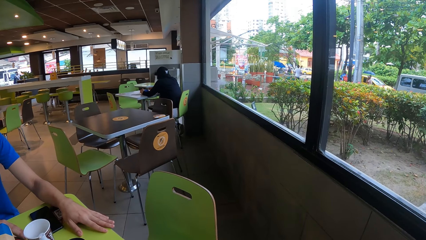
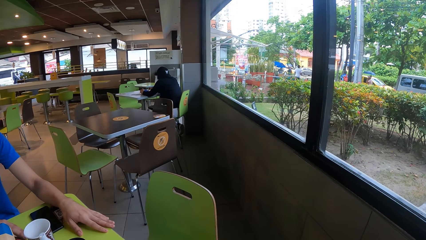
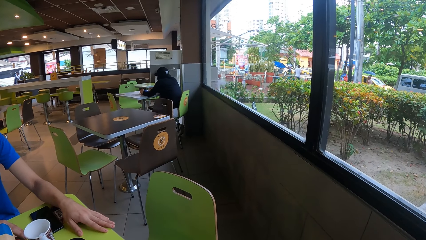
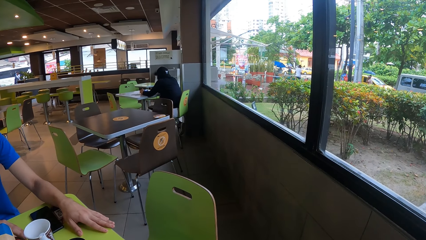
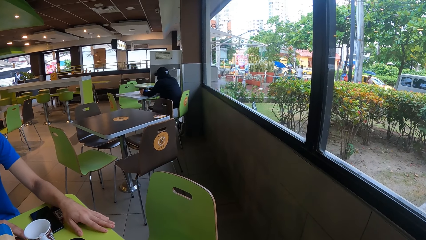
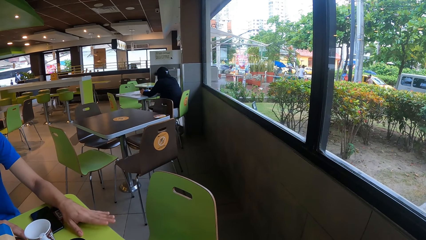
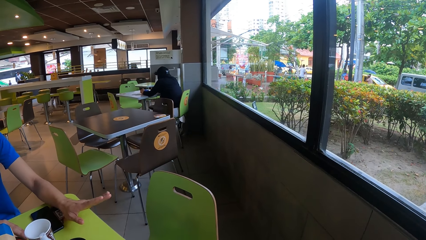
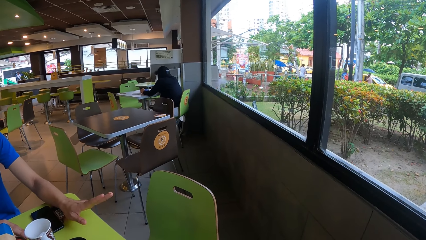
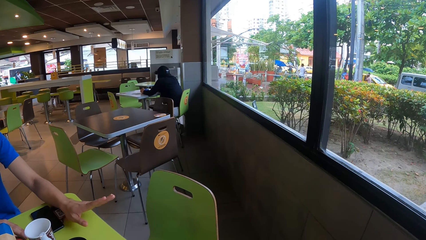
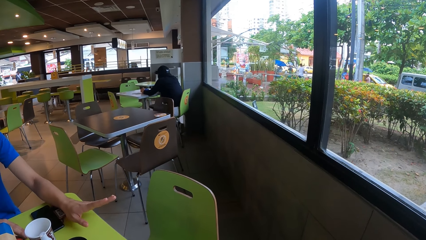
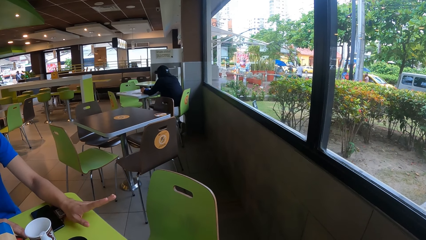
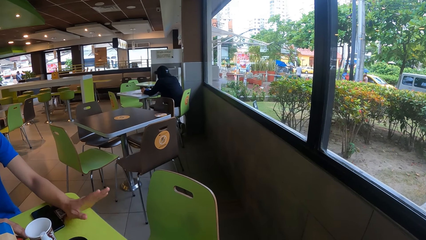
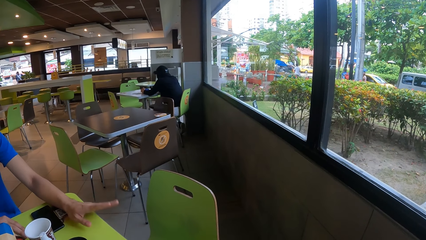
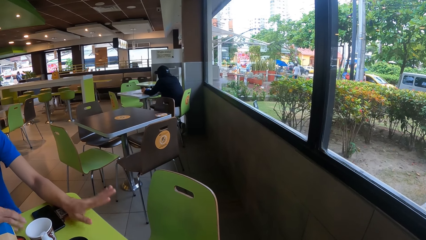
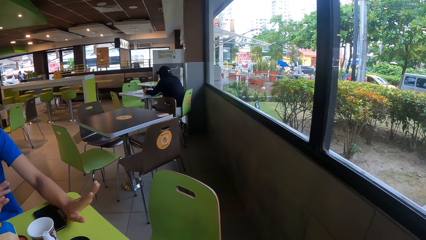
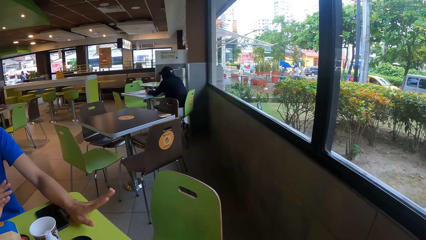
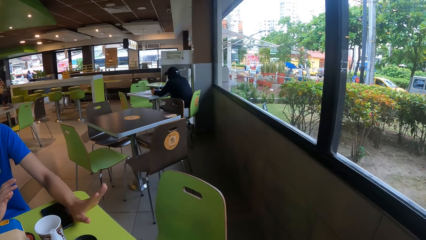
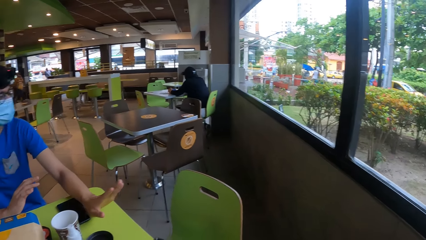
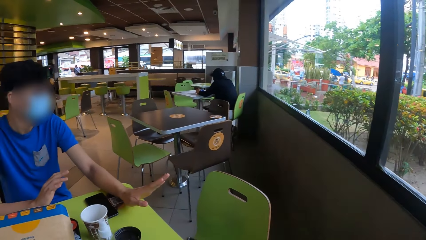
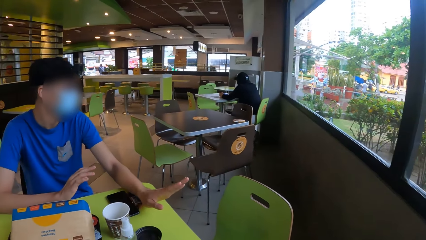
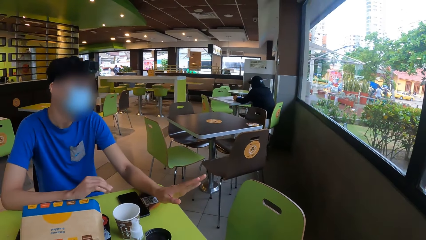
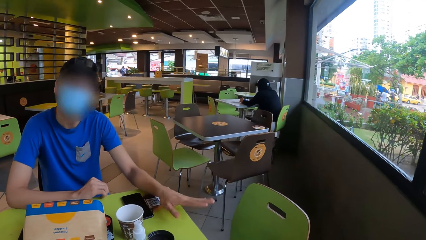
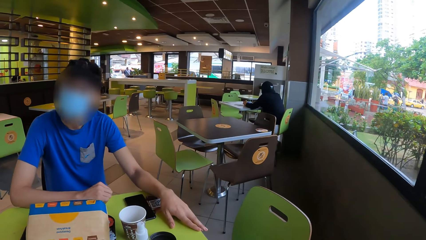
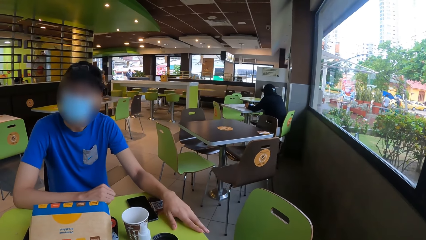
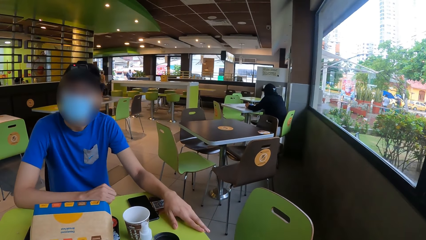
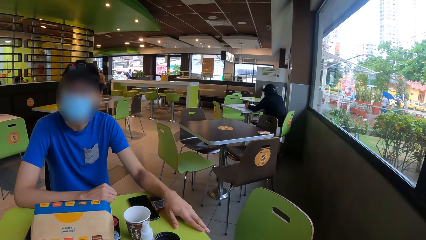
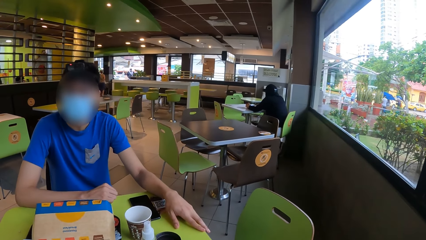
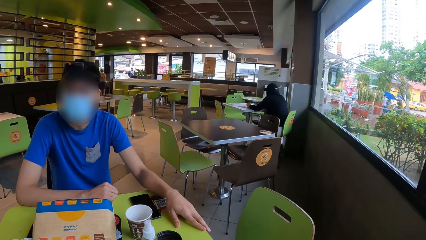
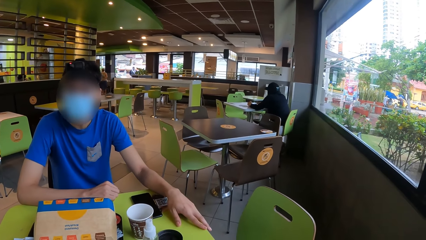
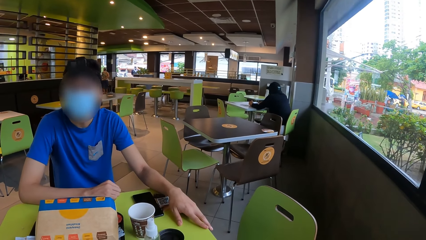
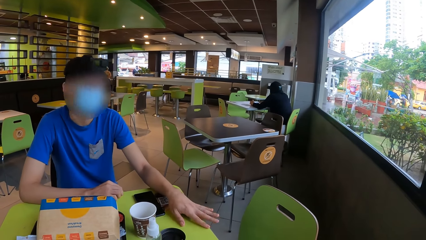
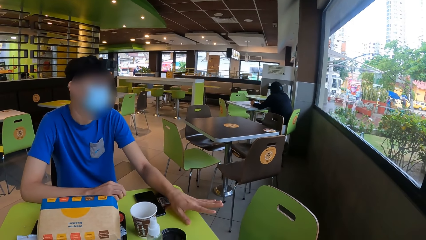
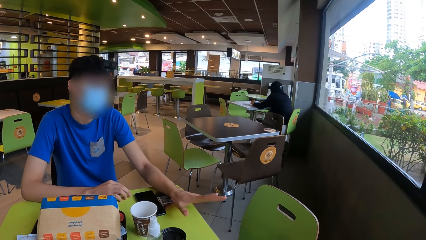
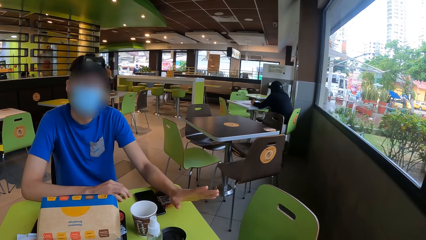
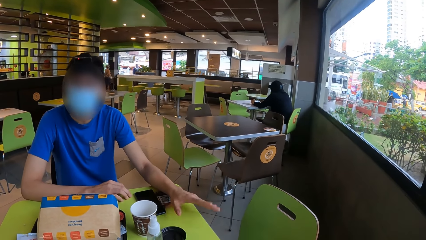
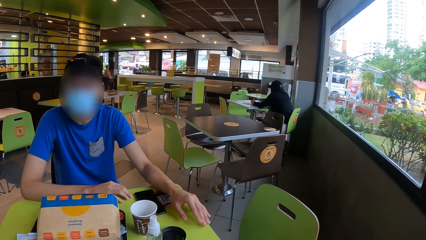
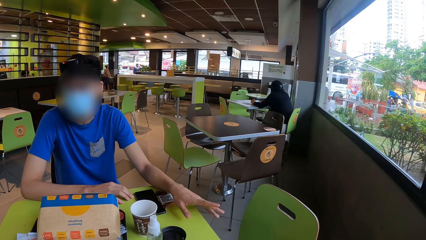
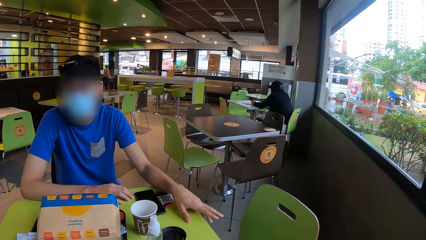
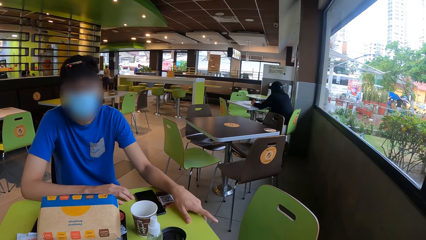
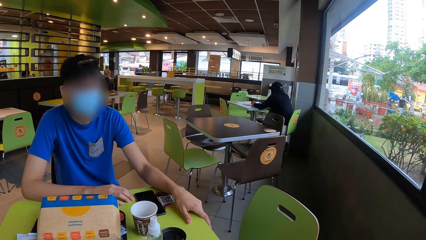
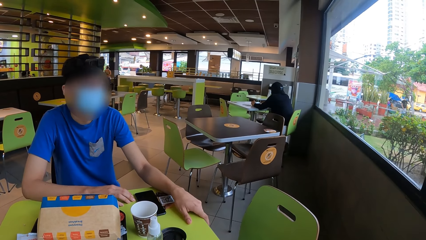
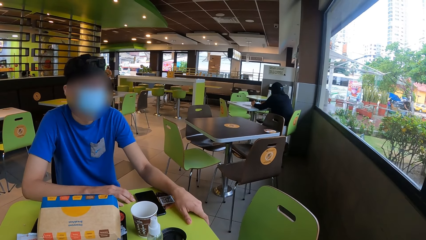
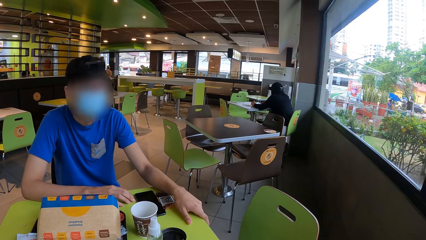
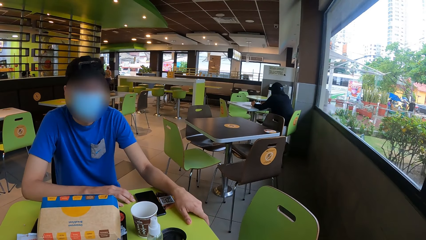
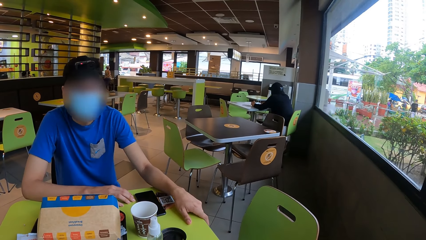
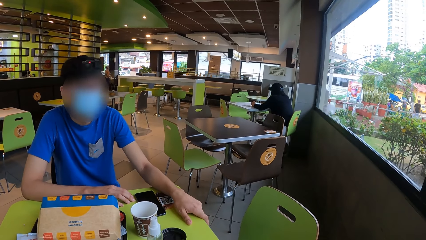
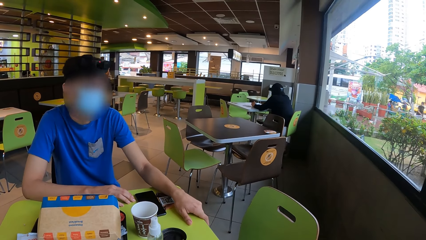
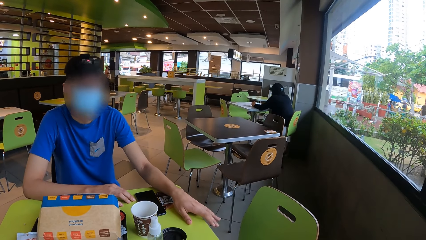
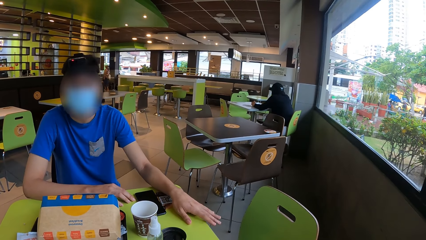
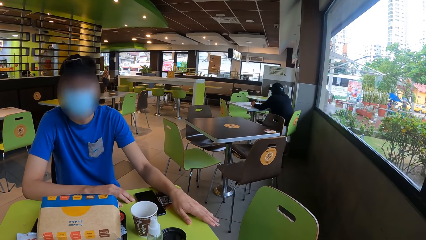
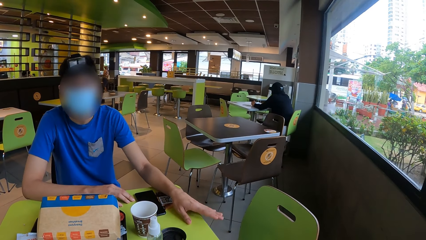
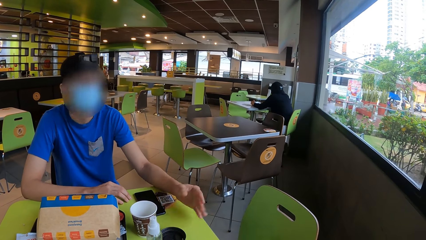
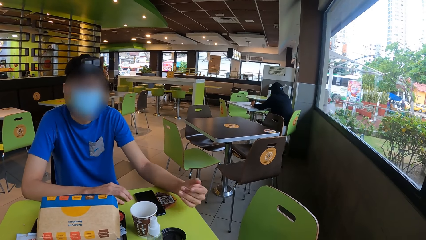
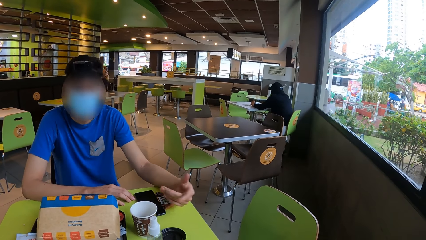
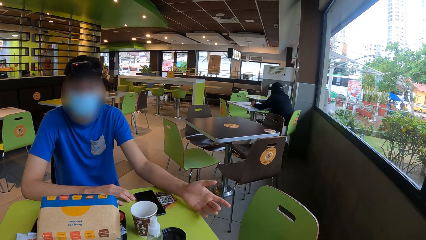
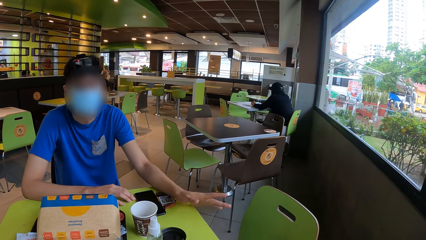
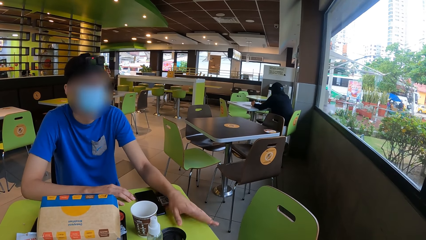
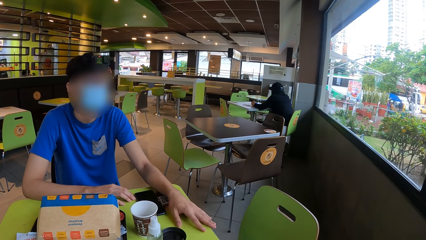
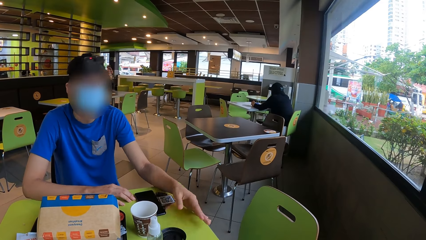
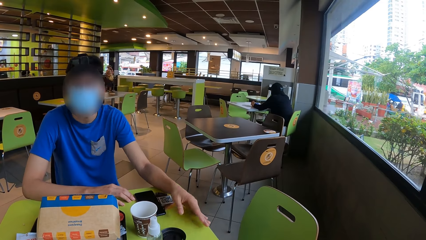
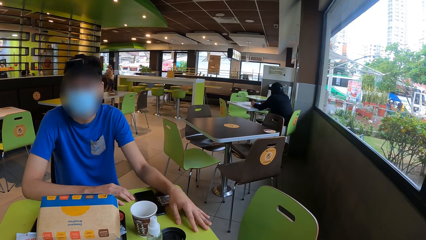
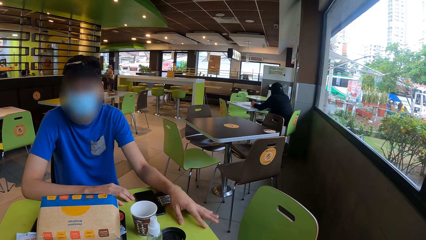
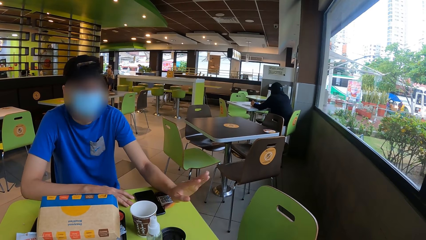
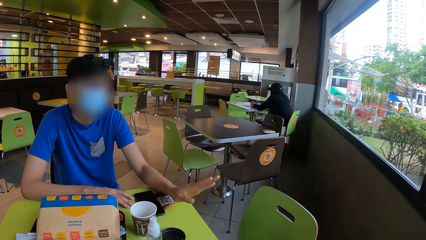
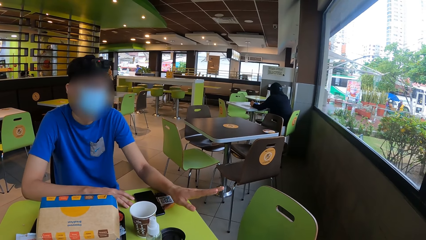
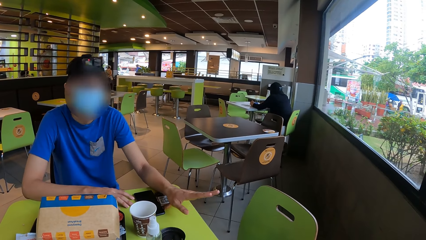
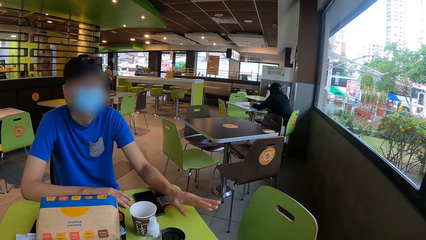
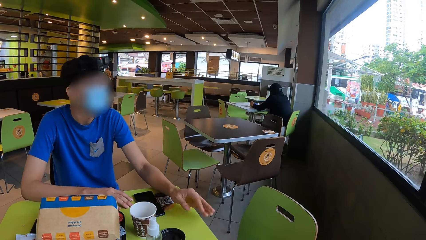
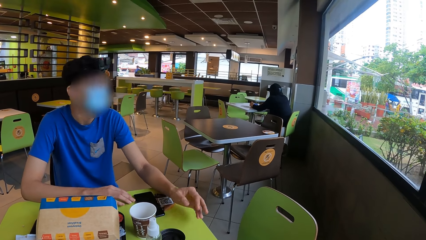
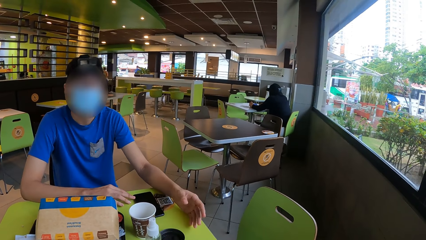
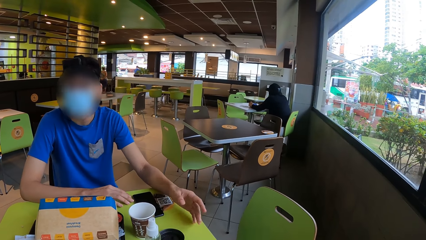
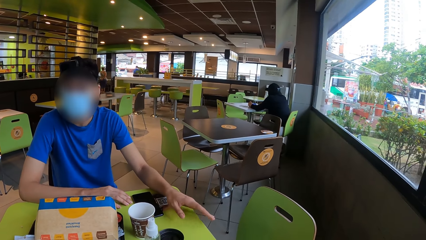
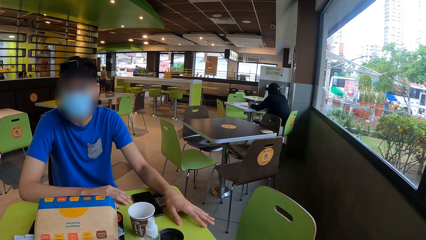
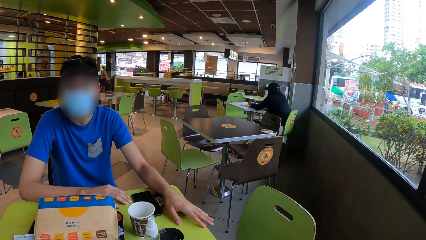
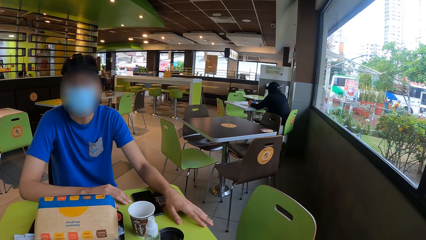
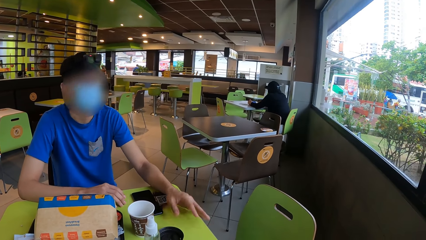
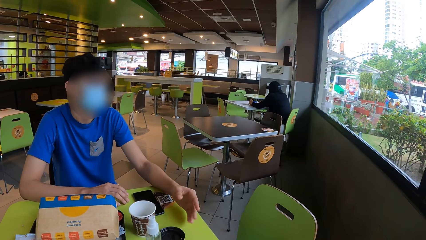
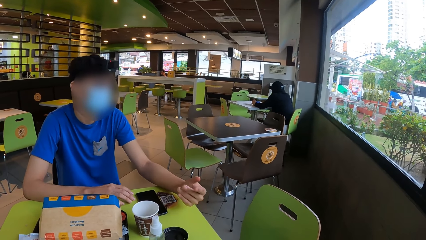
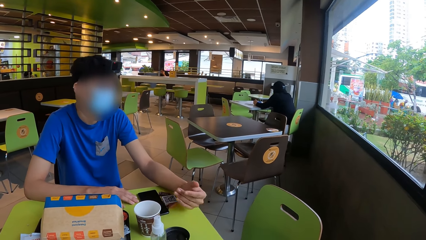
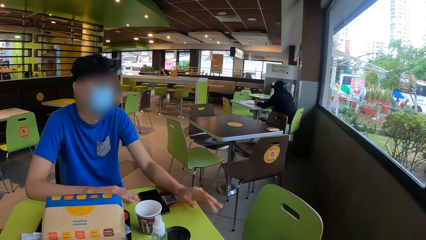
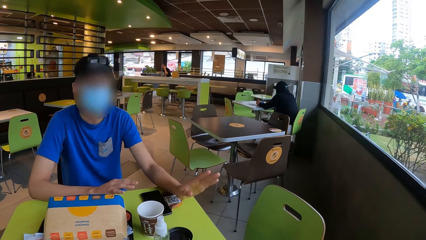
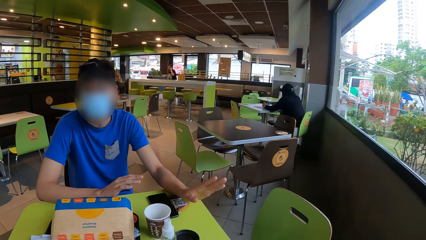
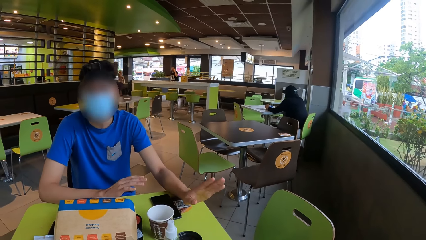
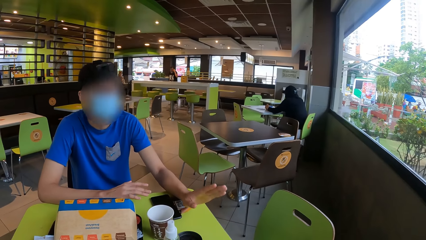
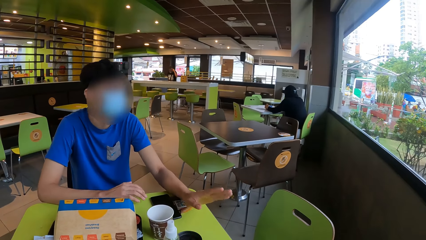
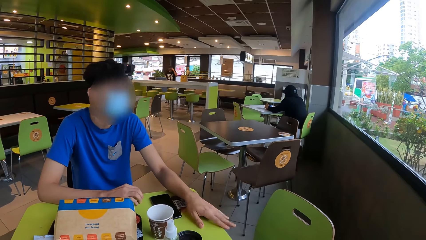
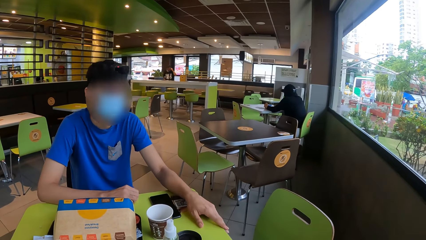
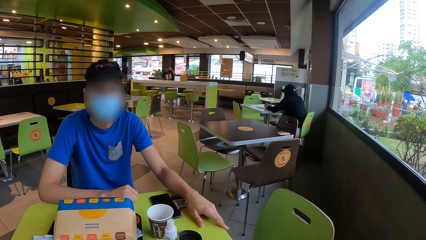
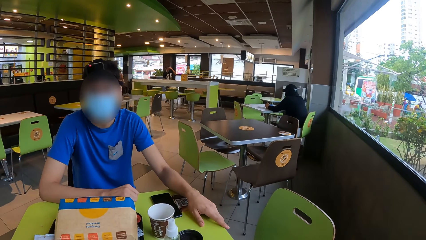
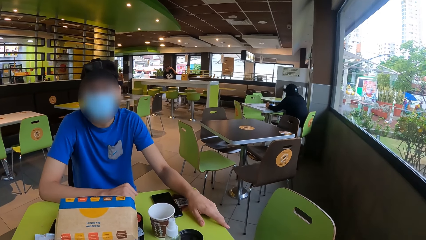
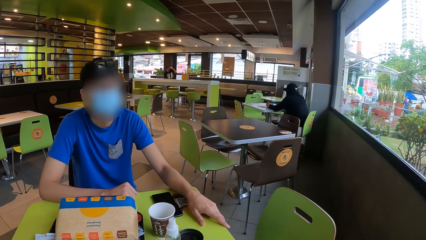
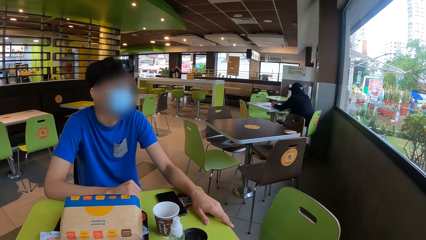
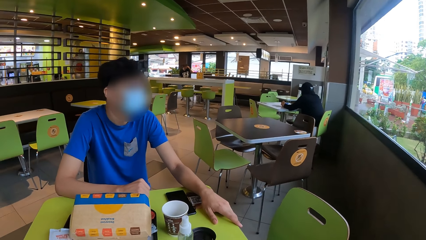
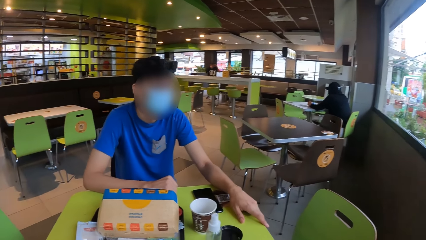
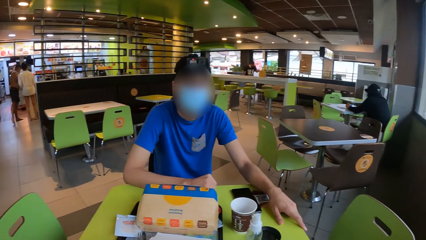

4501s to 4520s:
A person gestures with the left hand. The camera wearer looks at the person. The person gestures with both hands.
